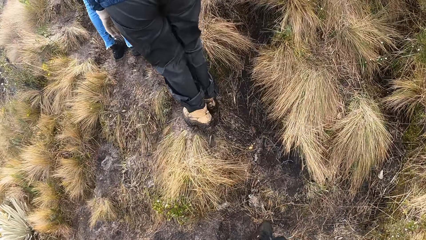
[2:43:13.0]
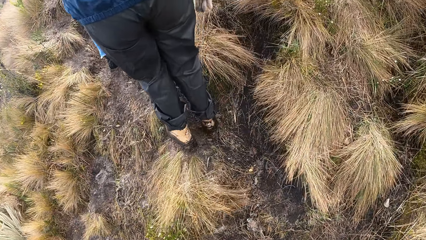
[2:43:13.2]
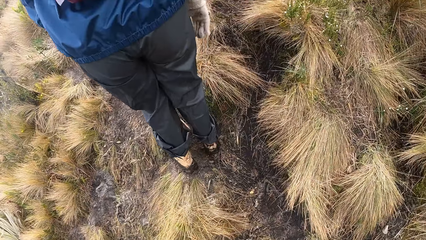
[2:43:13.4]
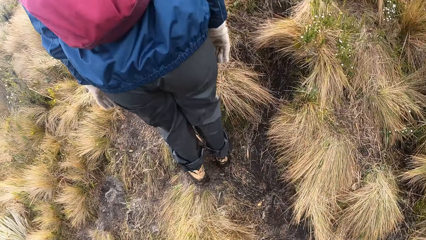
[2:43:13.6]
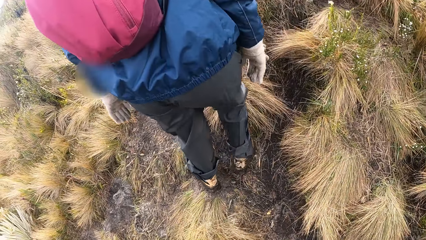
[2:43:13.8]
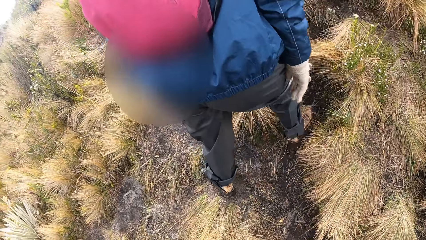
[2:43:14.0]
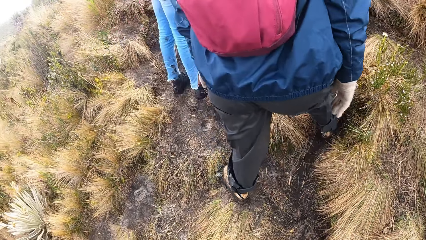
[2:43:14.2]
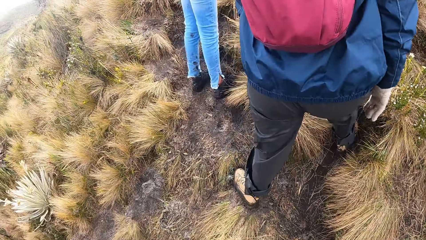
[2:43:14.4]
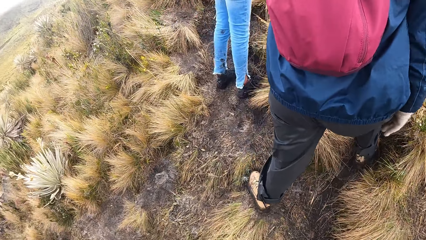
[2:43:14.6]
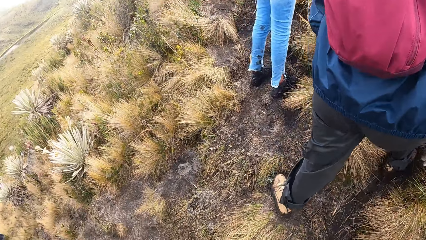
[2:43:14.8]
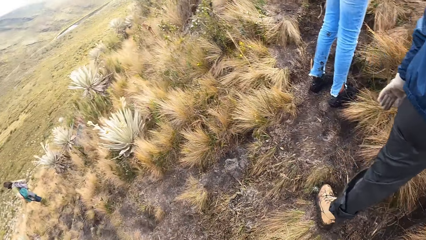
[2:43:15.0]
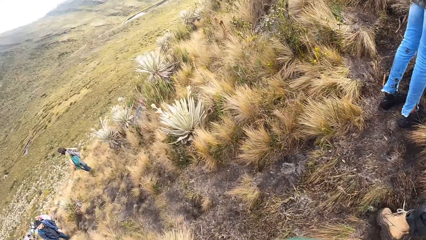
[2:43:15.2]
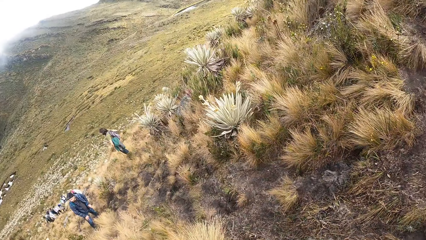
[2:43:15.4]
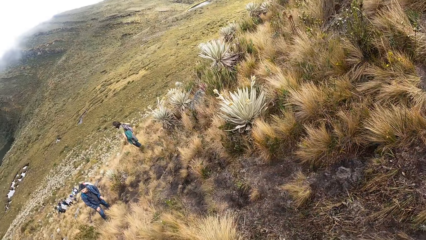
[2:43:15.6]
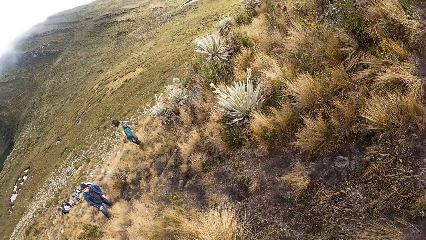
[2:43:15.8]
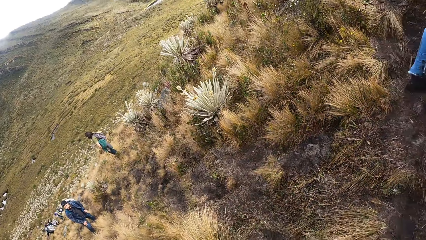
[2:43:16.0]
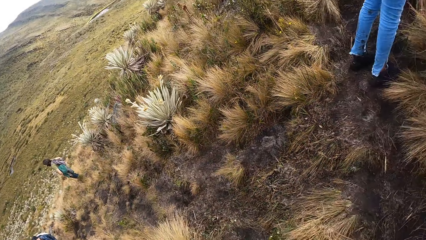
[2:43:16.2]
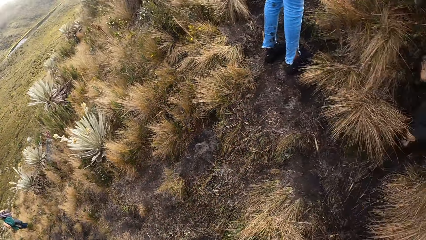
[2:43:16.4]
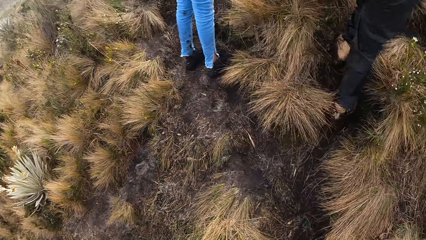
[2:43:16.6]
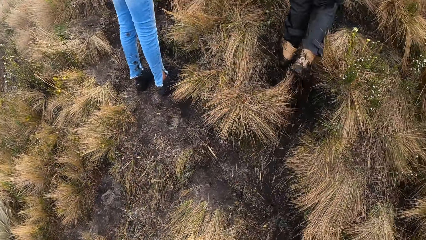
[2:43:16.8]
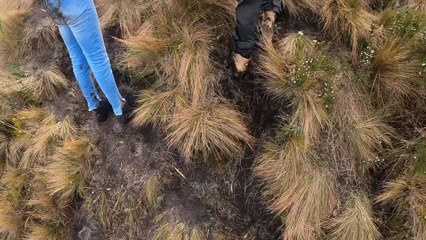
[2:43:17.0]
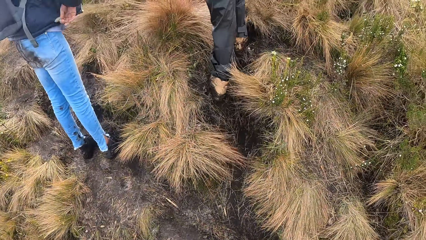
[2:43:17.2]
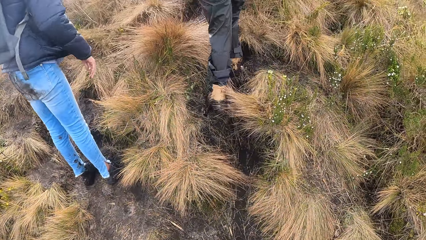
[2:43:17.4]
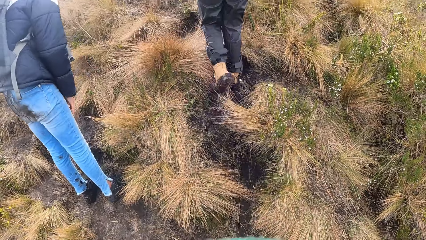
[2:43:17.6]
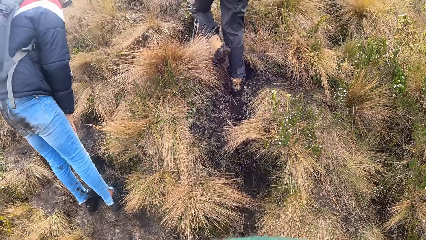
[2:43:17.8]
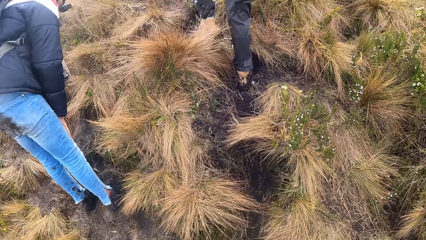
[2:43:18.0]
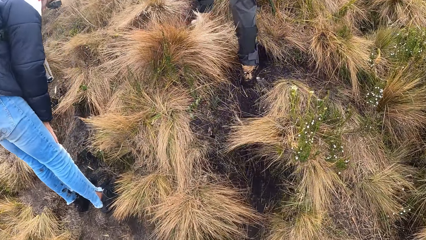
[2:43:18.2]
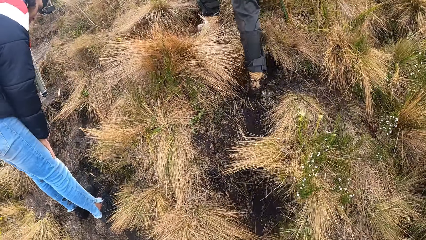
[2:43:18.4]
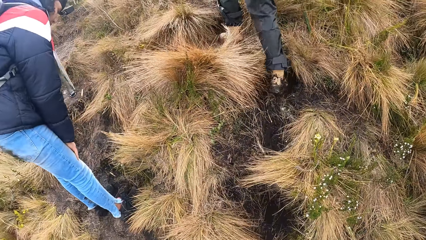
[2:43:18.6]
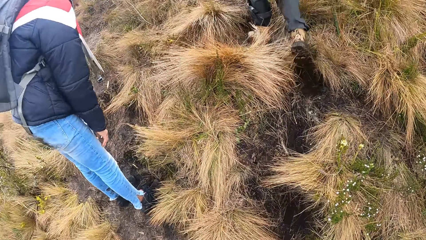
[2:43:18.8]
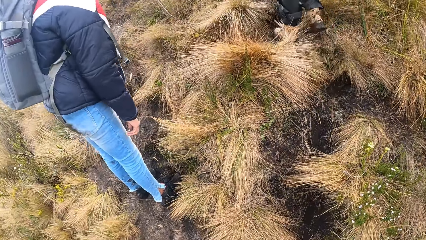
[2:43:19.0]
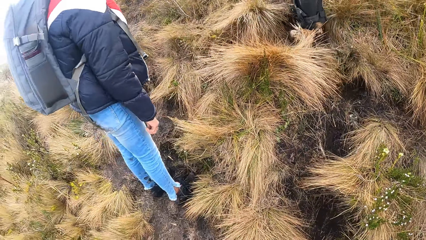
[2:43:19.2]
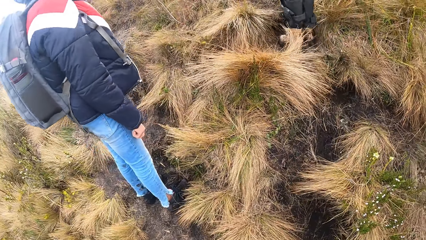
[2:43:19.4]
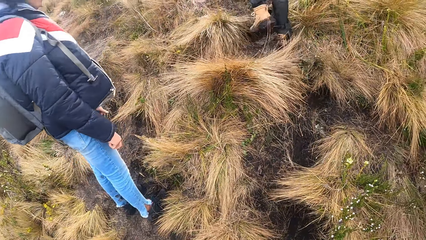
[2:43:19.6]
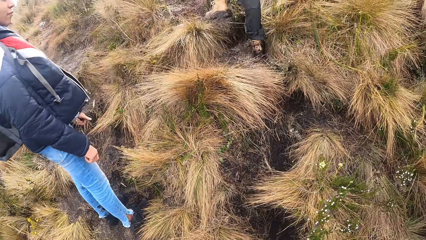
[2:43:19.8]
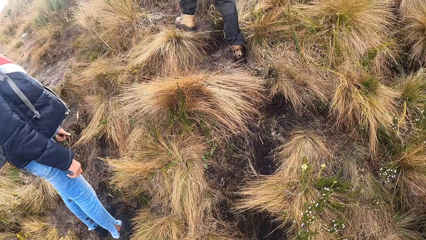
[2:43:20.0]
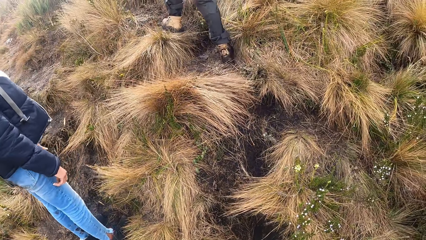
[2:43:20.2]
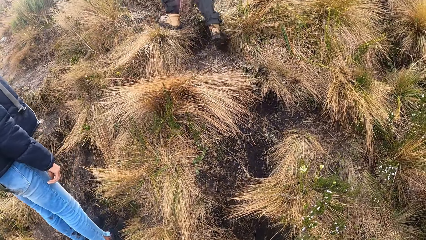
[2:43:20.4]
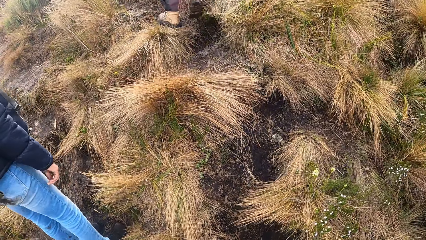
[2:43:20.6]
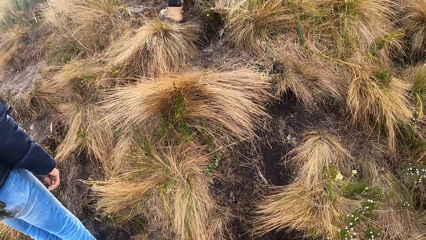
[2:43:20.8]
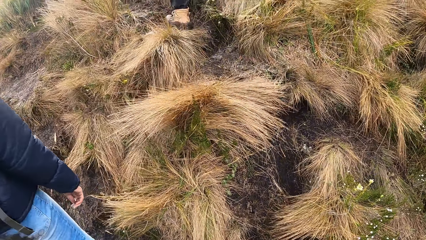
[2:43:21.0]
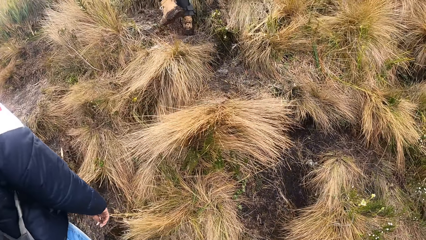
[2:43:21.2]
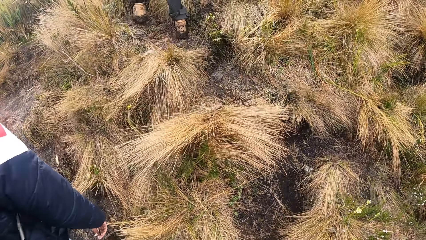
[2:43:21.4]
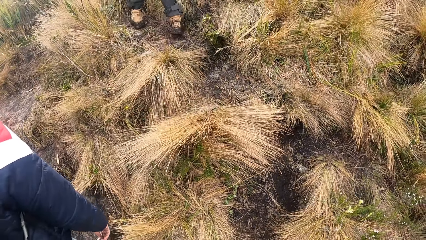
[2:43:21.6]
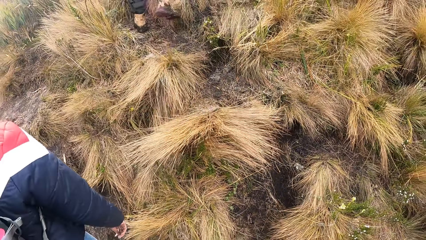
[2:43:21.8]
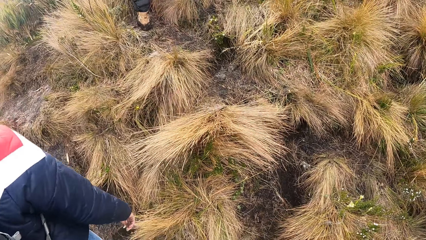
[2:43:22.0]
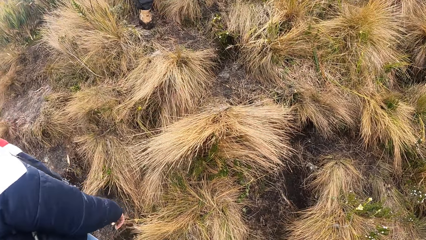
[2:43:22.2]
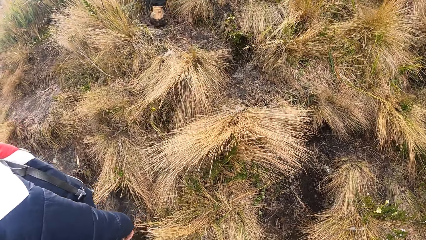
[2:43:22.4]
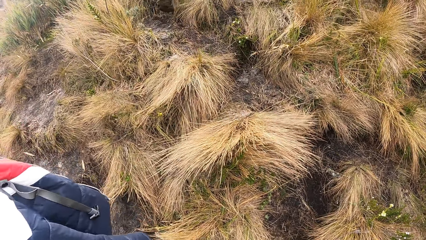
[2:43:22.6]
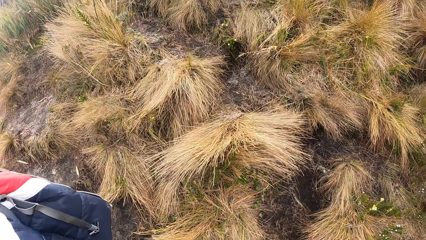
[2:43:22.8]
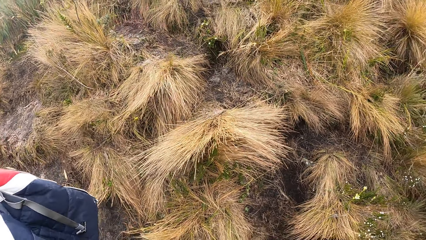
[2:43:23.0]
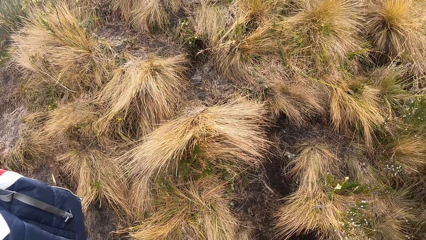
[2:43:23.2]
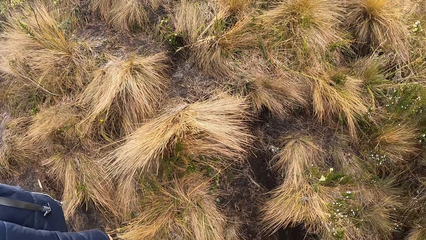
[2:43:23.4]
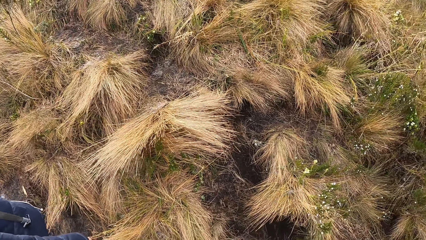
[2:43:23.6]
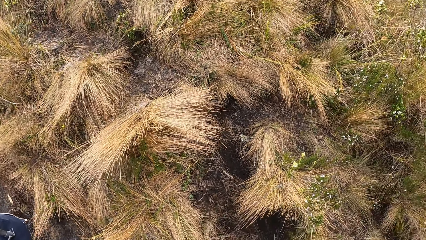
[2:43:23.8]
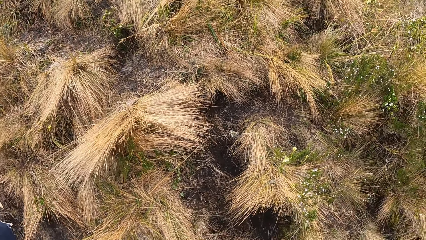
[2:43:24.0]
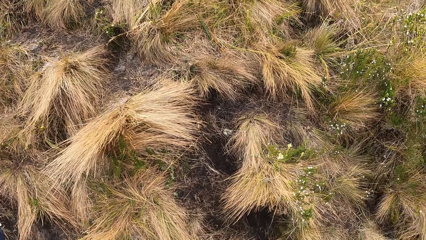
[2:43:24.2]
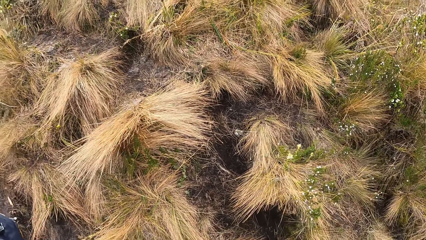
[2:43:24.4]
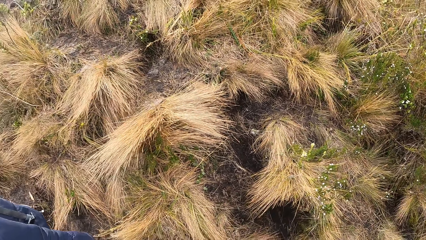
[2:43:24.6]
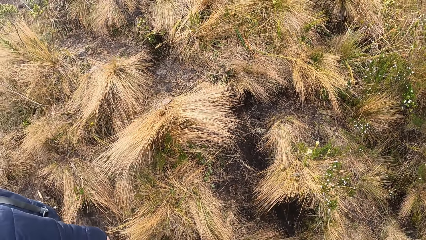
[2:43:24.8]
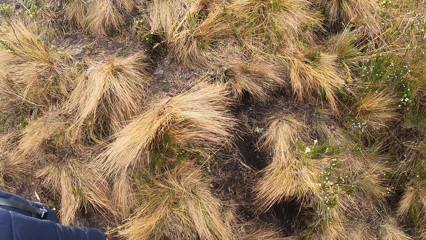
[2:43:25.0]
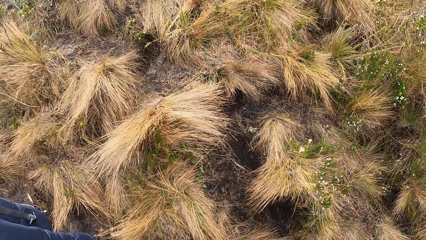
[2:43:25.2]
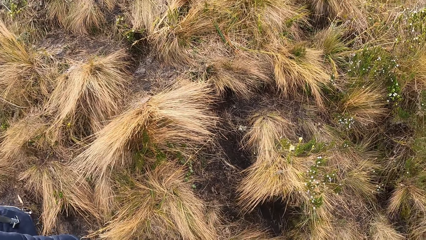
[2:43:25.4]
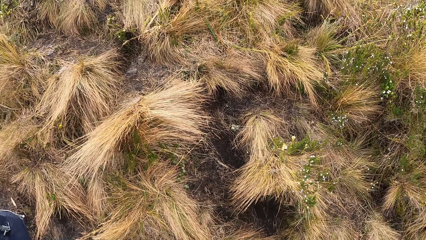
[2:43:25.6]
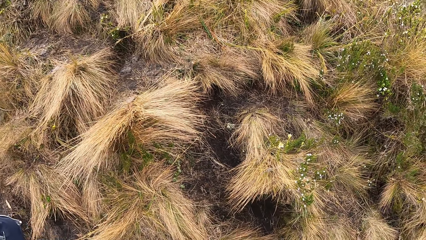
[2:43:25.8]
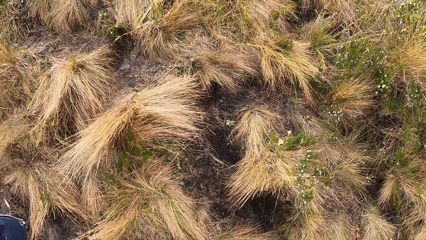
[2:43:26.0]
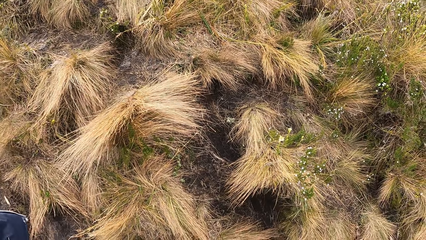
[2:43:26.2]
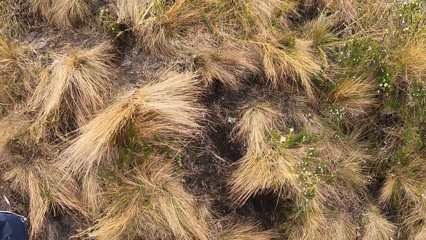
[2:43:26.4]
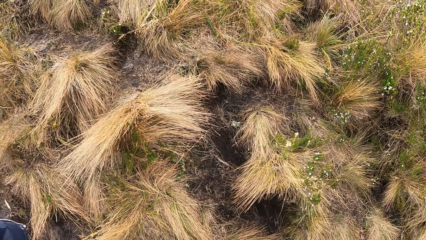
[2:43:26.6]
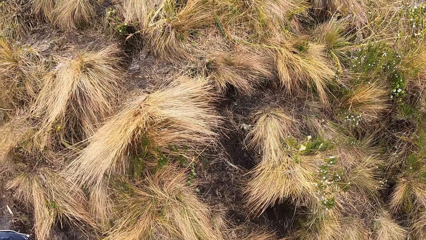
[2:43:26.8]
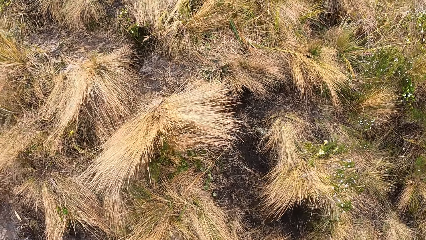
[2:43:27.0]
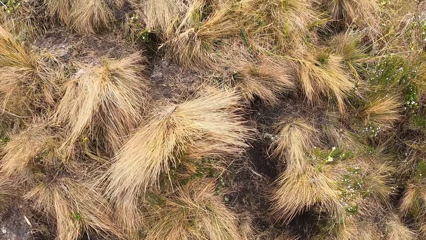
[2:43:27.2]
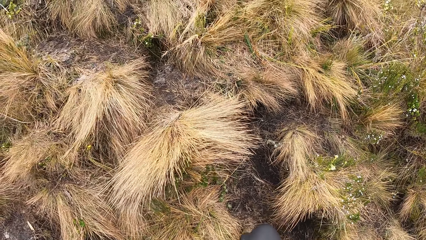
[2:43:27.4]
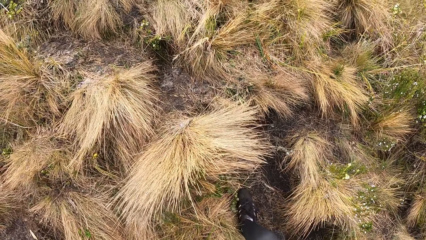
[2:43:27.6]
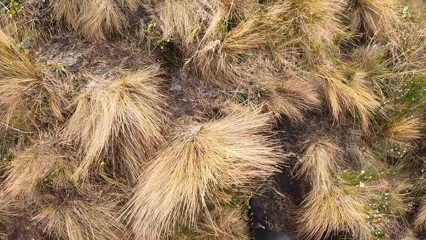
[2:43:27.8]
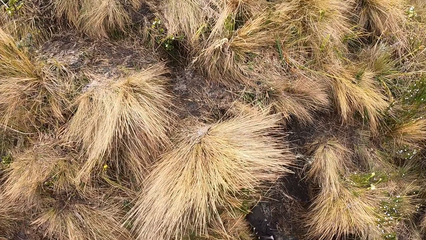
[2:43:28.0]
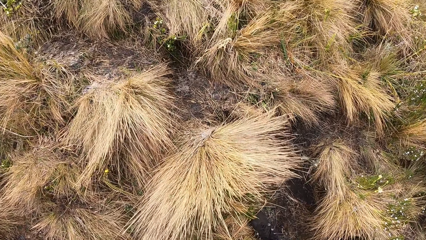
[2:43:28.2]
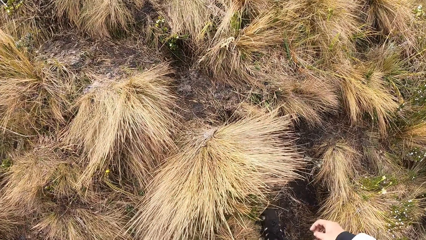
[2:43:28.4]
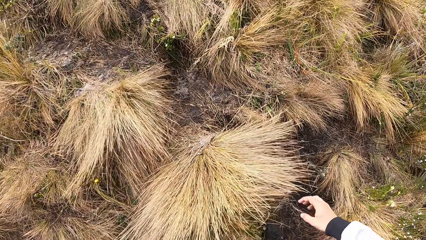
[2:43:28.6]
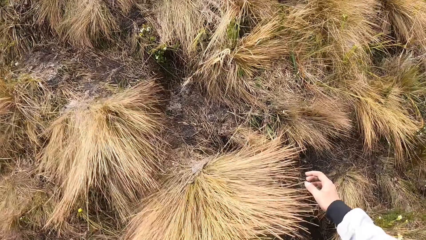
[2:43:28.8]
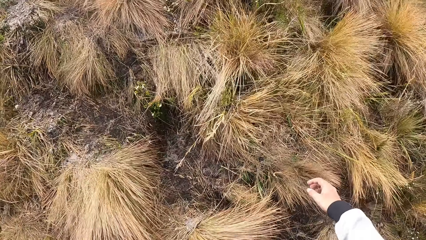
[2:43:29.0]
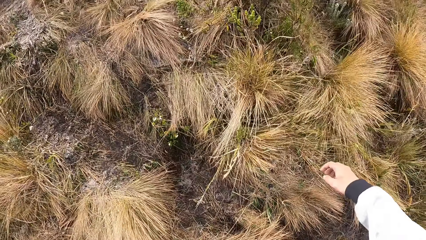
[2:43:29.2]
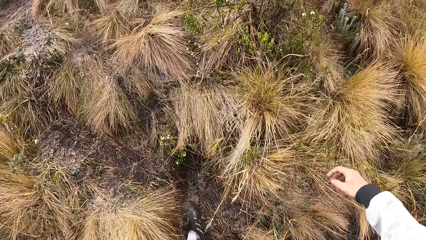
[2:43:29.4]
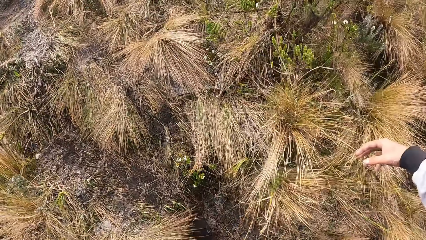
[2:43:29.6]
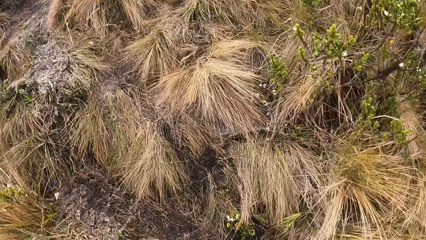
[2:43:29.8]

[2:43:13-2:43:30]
The camera wearer climbs up a mountain.
